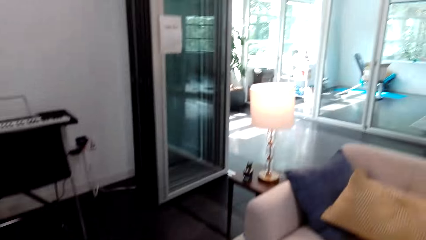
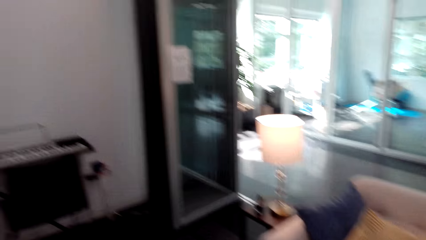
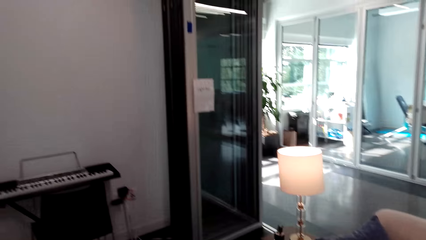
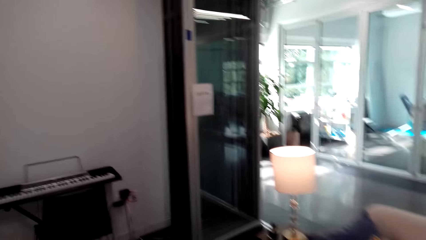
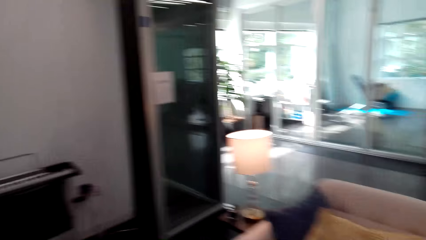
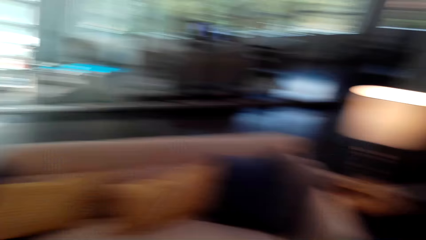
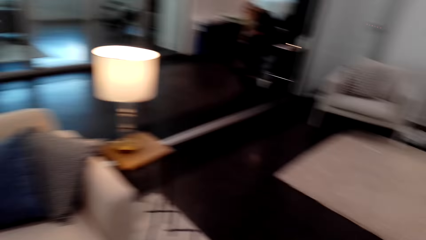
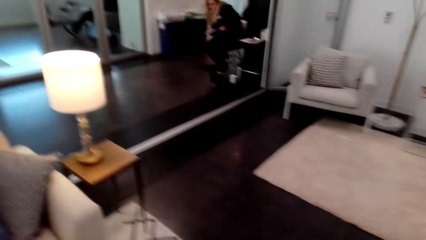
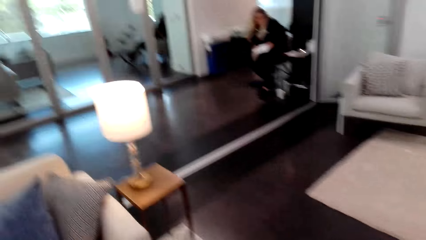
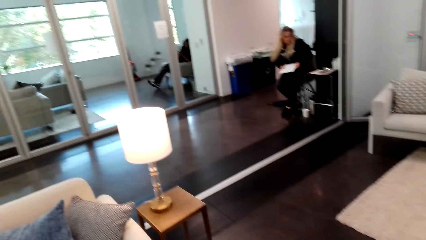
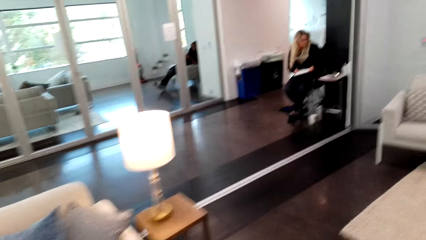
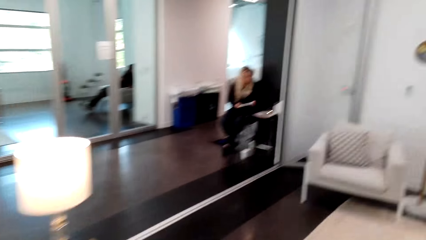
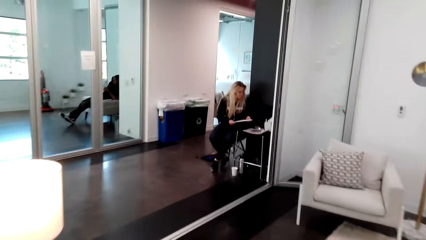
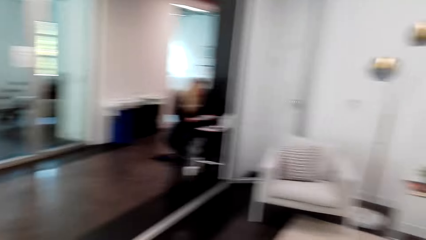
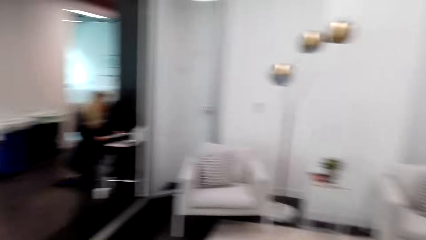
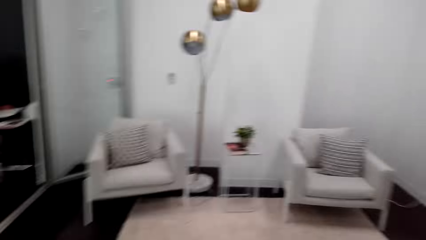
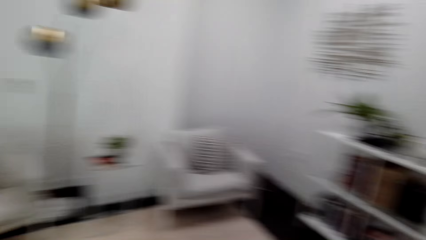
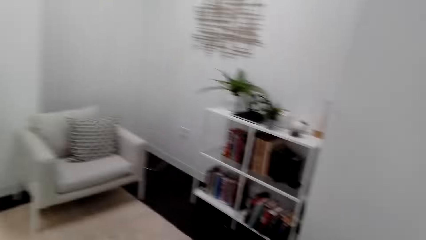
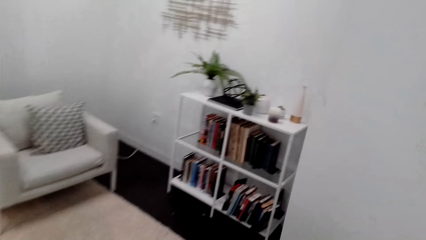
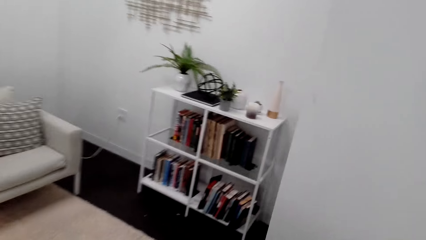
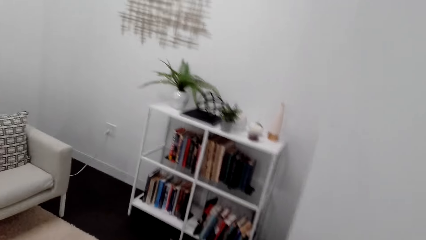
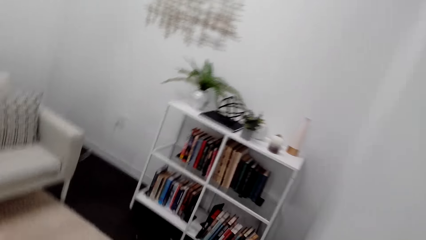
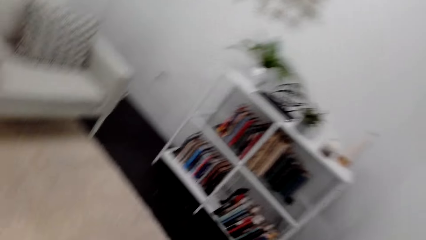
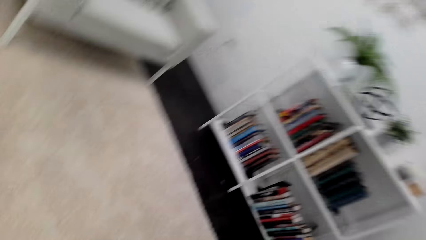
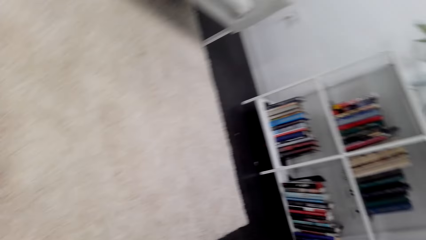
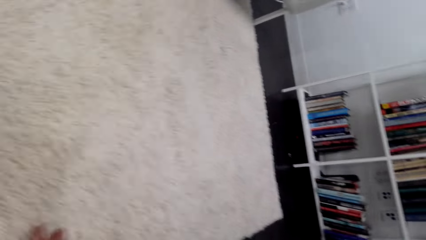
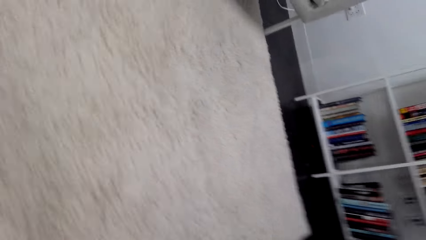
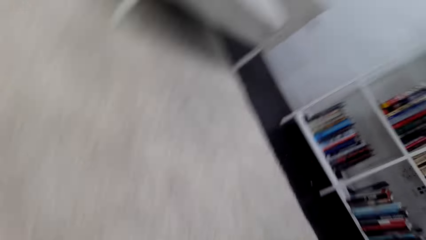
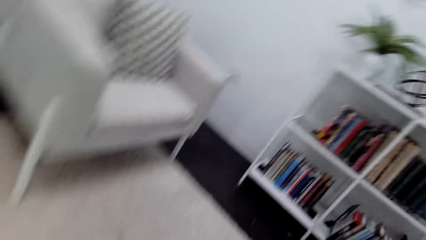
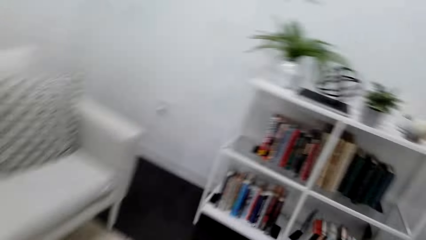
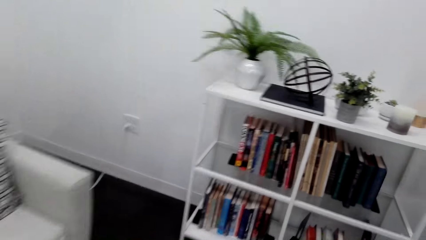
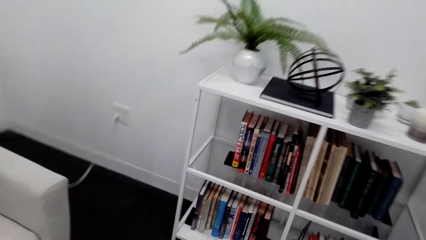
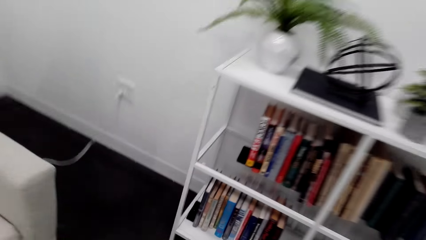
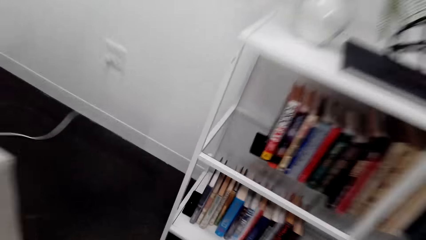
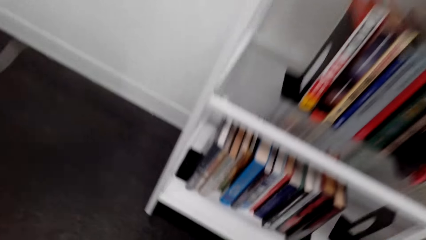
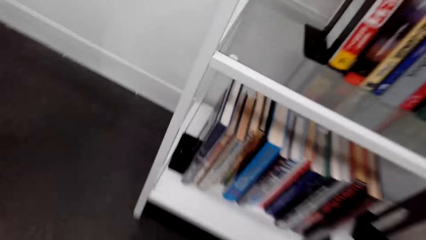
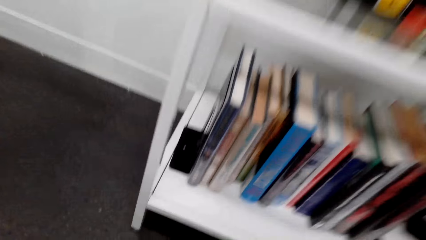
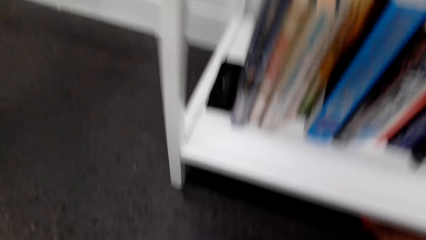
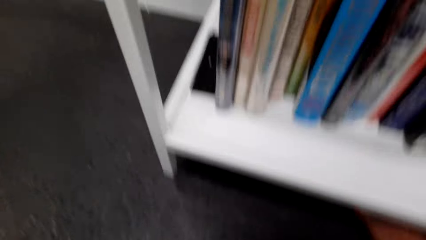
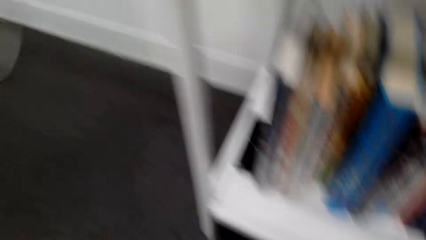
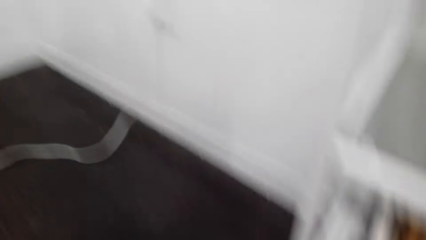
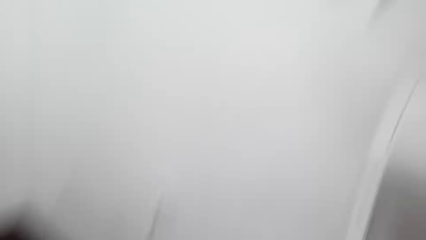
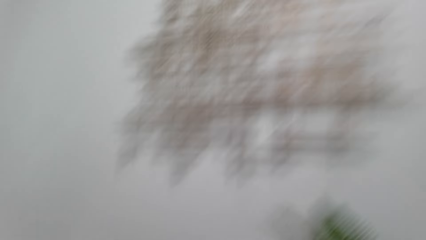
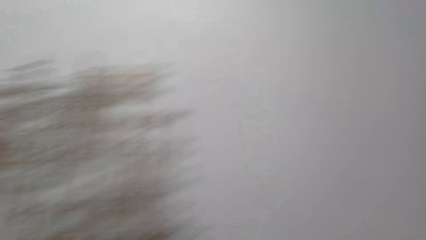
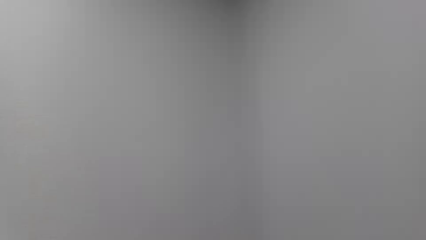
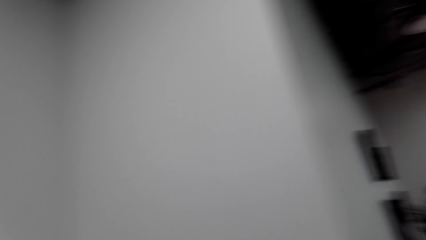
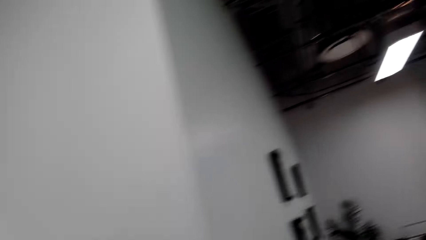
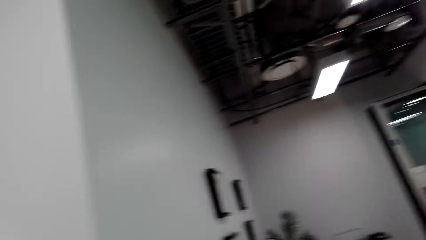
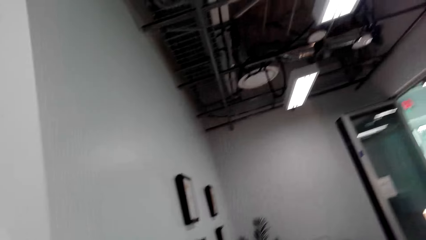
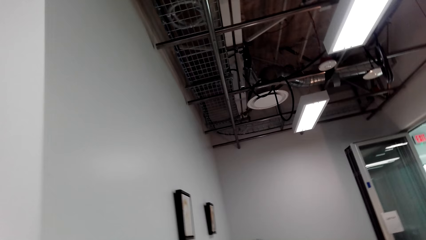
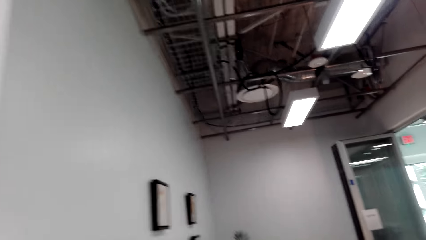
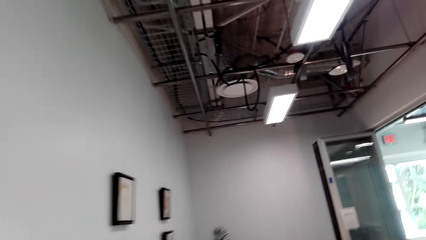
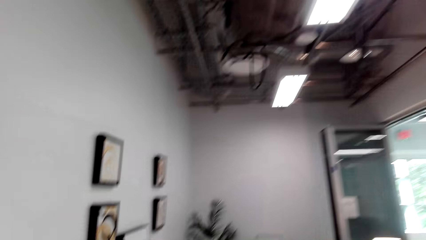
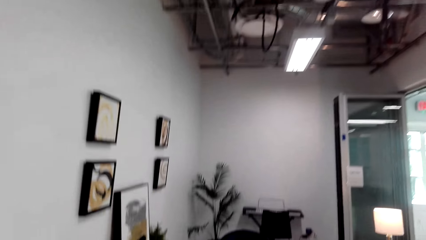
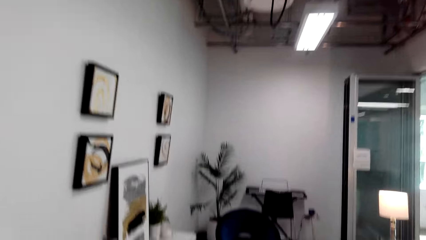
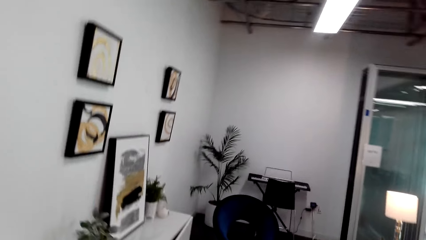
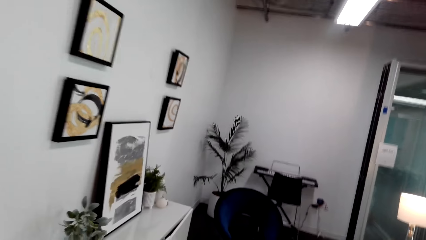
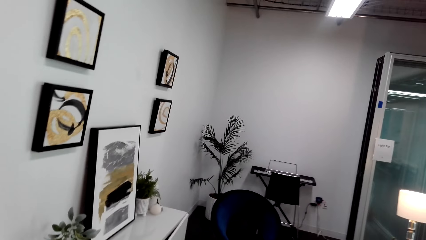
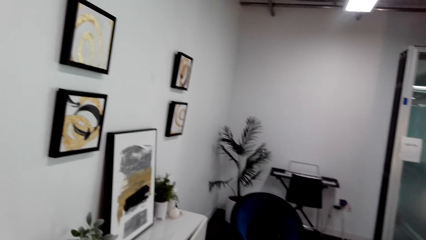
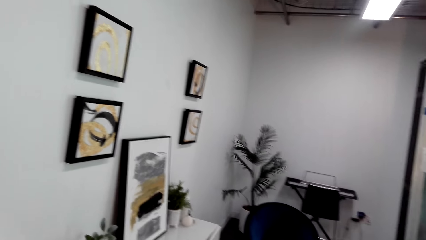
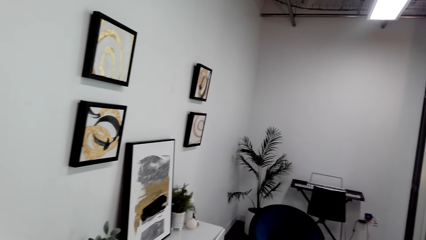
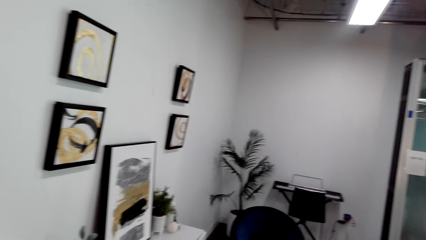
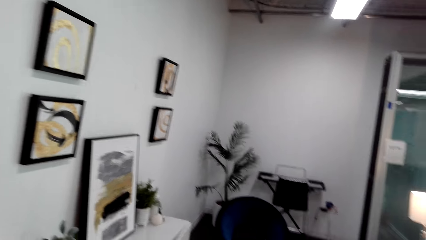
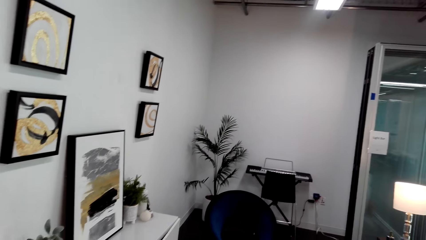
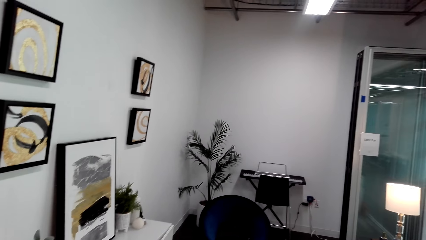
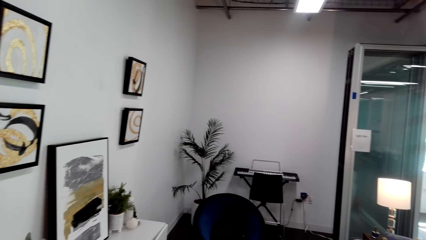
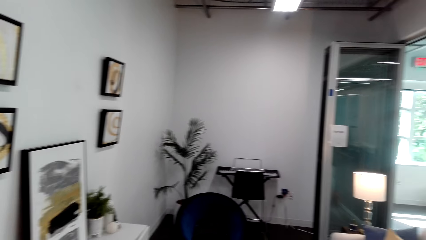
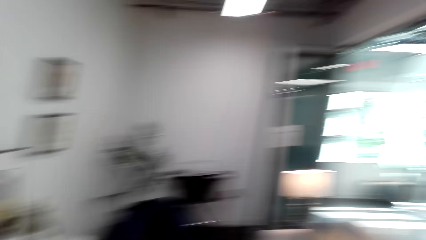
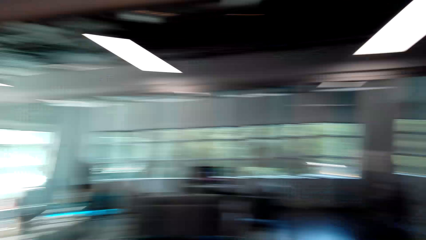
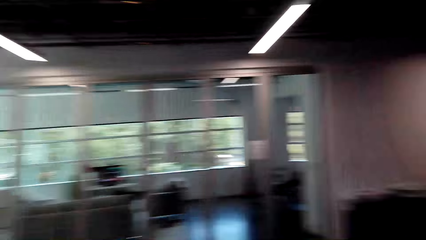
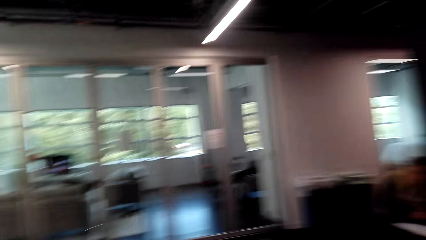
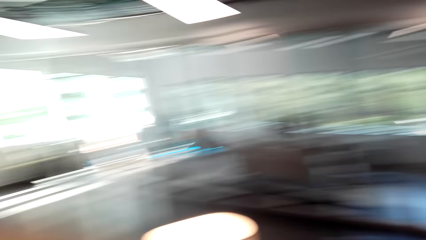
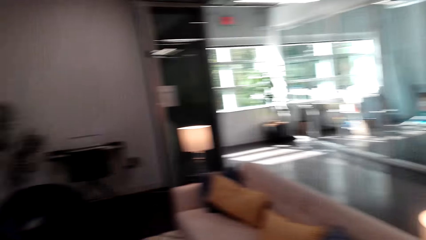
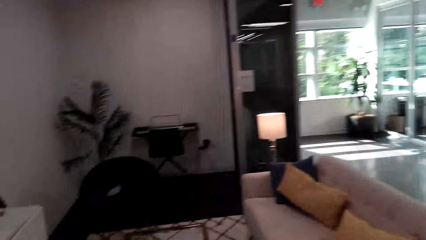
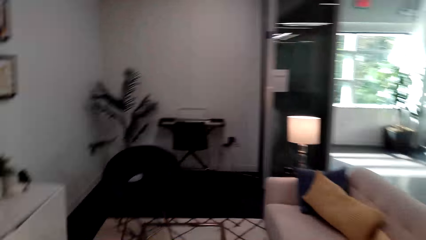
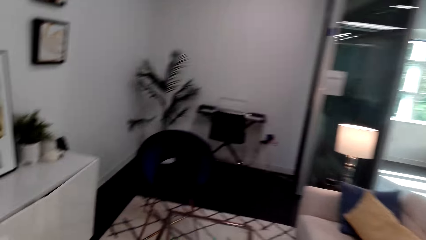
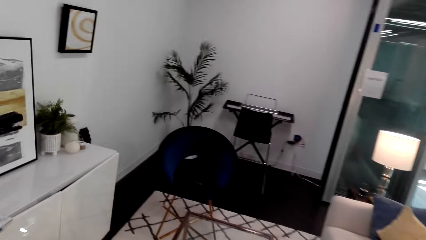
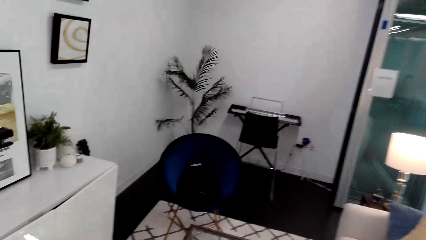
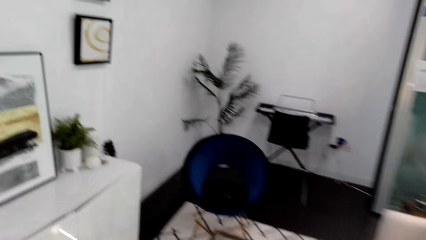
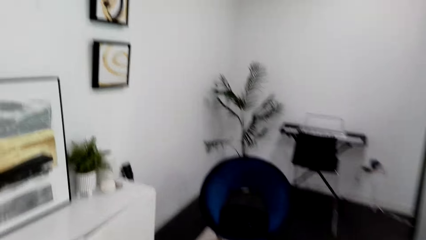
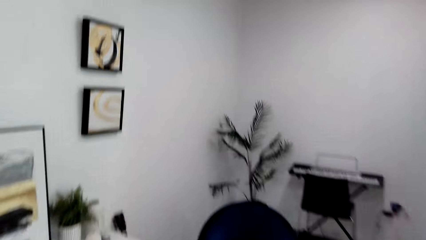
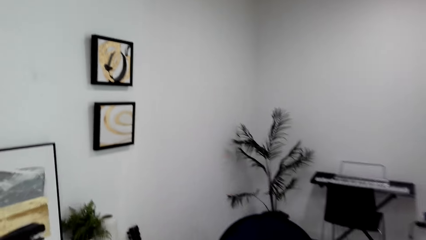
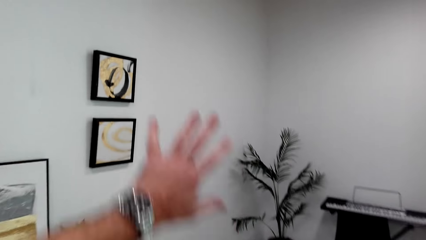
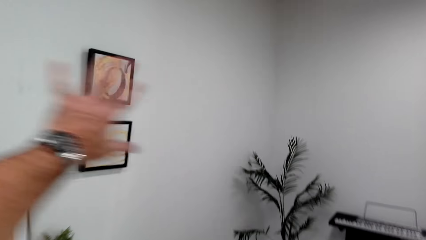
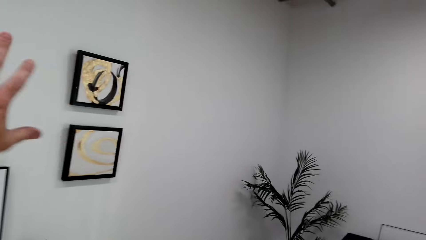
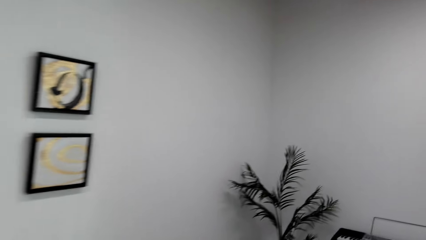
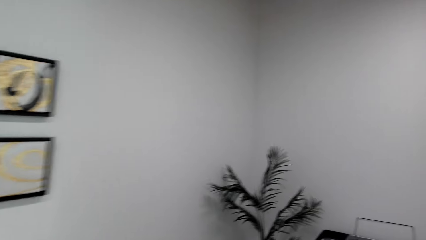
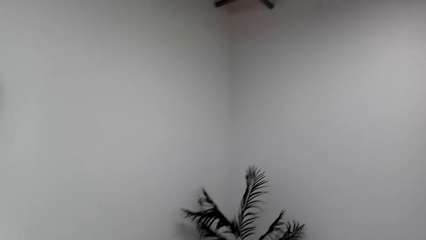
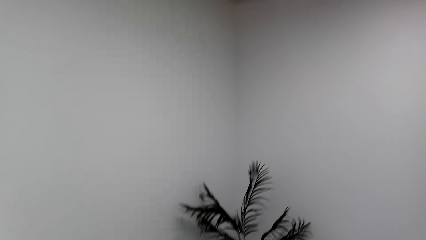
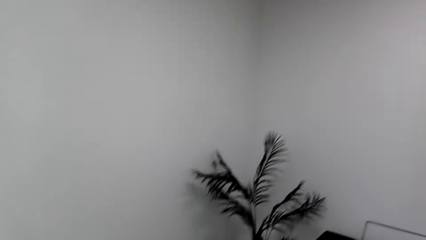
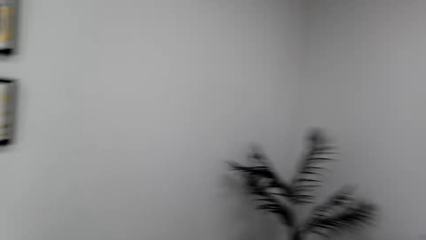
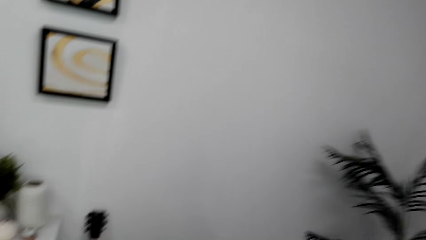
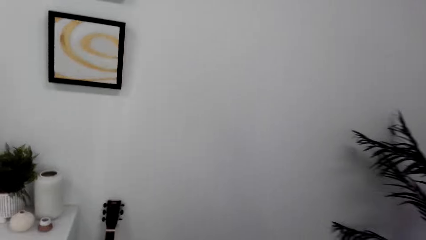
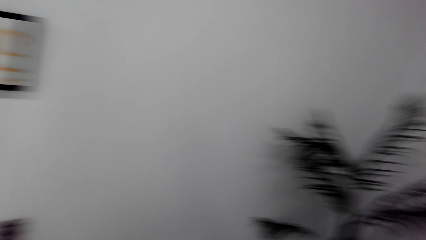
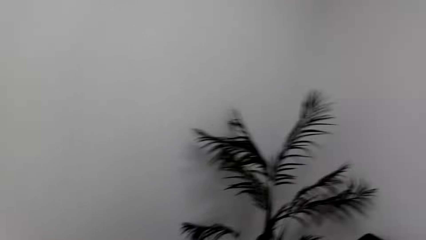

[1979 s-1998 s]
The camera wearer walks around. They look around. They put a hand up.
